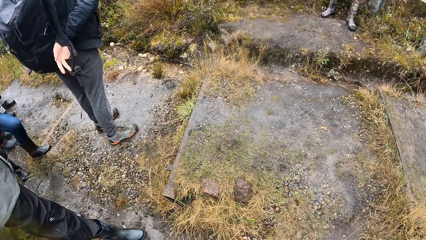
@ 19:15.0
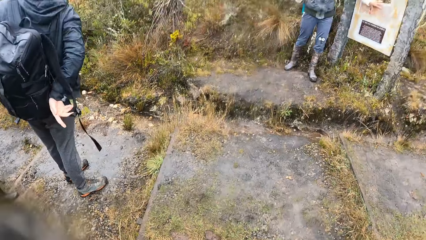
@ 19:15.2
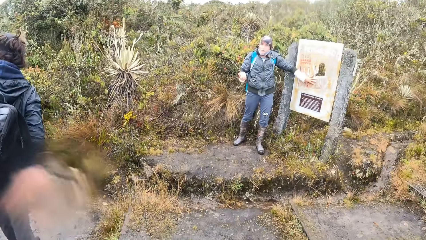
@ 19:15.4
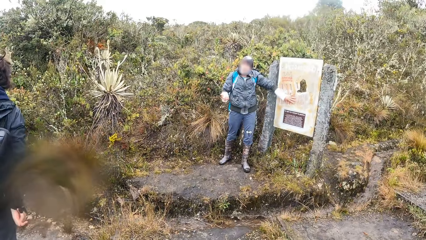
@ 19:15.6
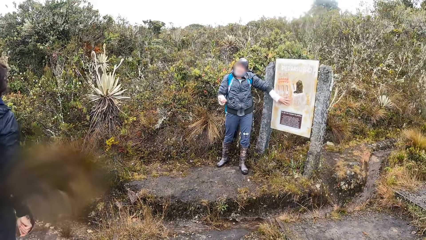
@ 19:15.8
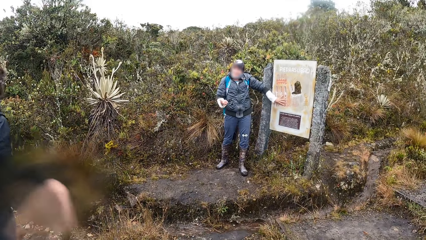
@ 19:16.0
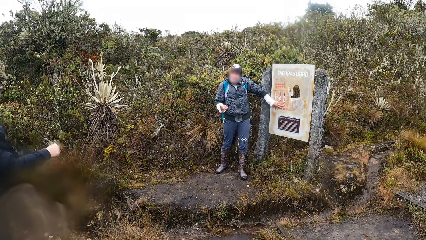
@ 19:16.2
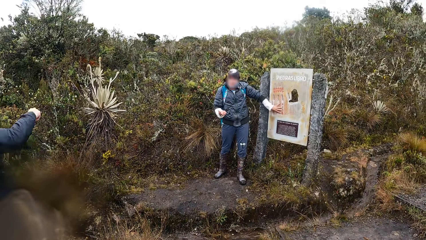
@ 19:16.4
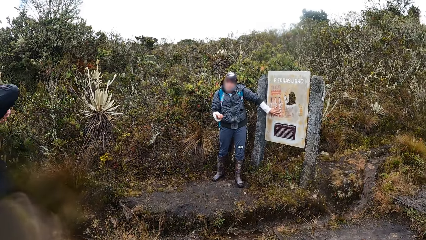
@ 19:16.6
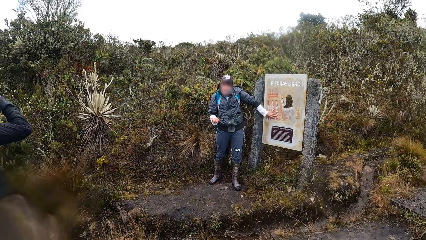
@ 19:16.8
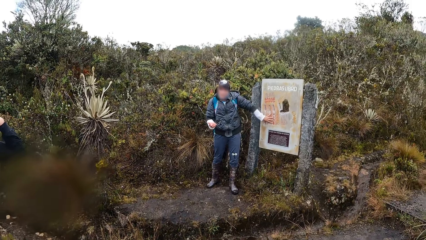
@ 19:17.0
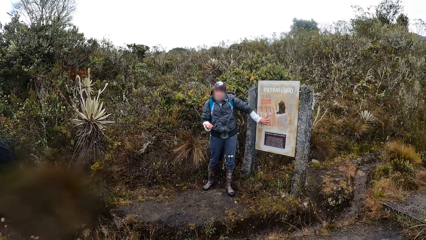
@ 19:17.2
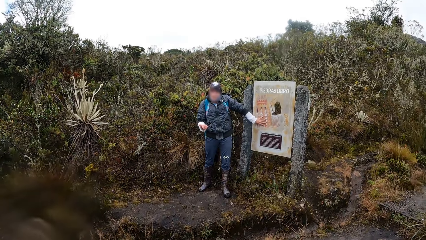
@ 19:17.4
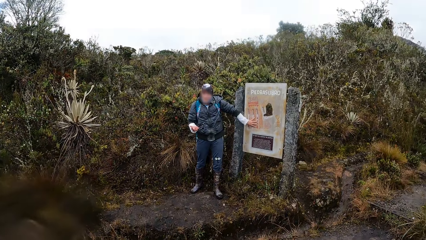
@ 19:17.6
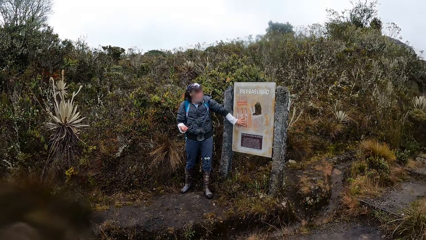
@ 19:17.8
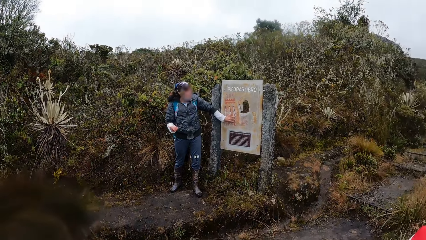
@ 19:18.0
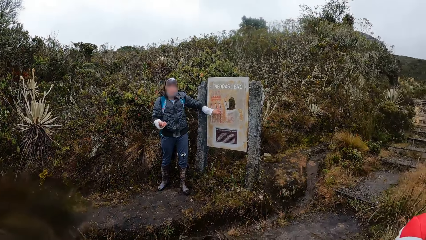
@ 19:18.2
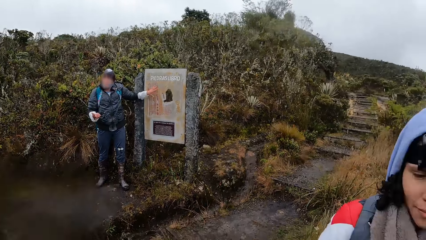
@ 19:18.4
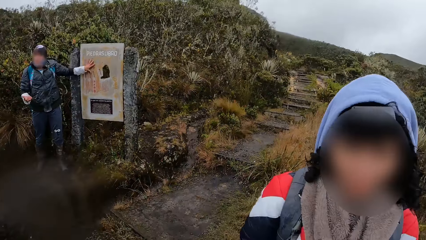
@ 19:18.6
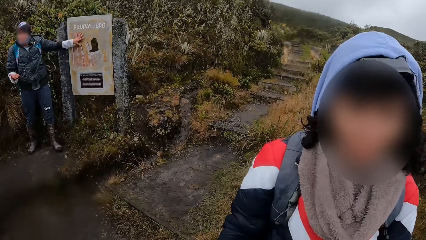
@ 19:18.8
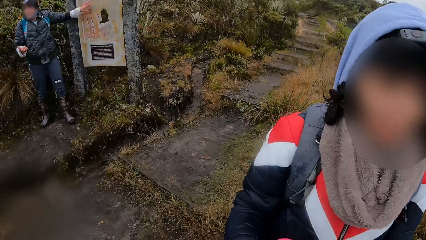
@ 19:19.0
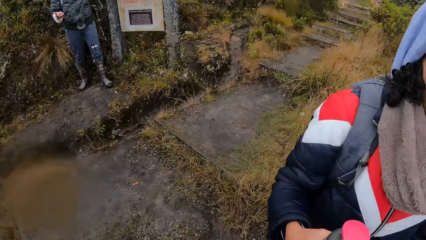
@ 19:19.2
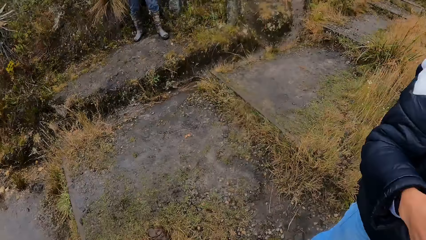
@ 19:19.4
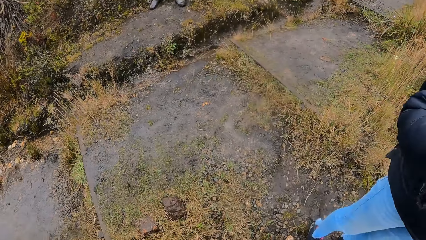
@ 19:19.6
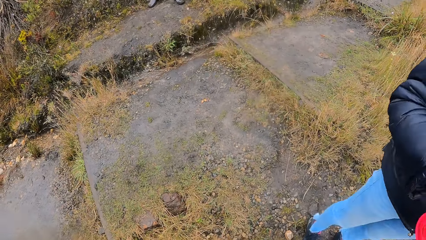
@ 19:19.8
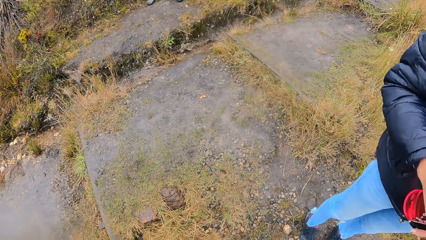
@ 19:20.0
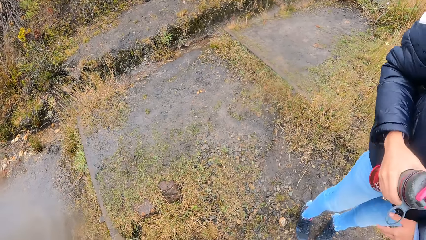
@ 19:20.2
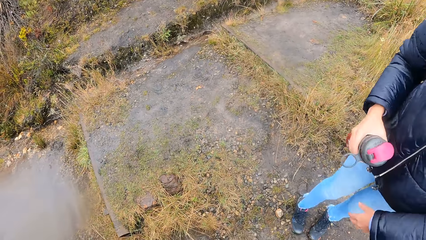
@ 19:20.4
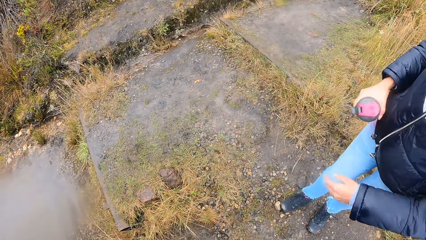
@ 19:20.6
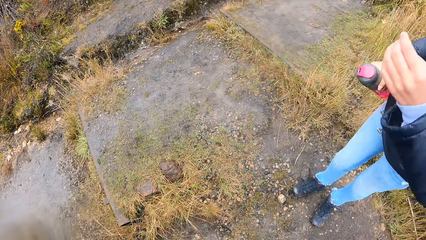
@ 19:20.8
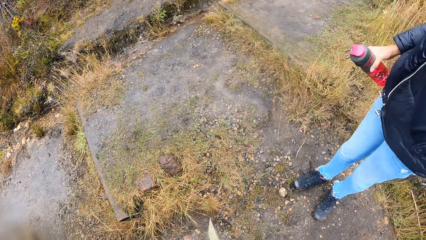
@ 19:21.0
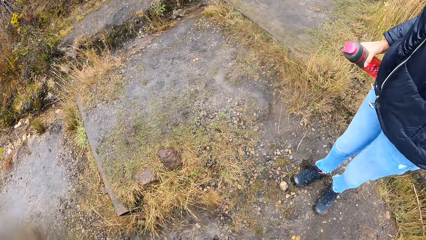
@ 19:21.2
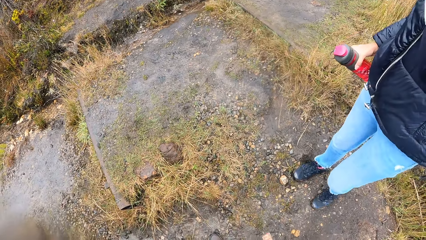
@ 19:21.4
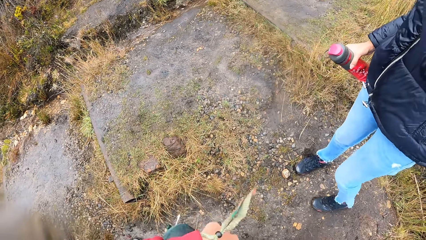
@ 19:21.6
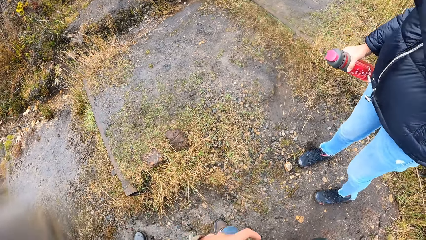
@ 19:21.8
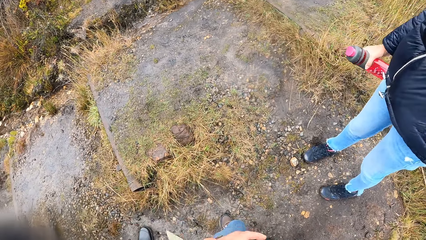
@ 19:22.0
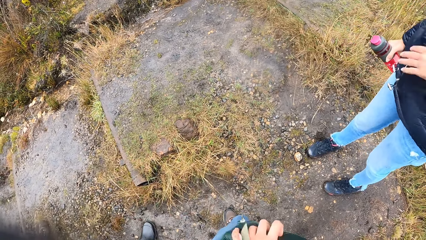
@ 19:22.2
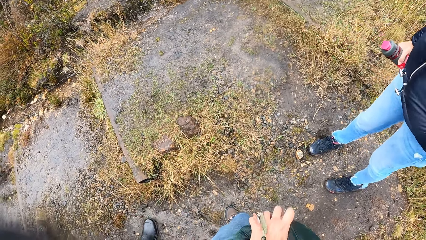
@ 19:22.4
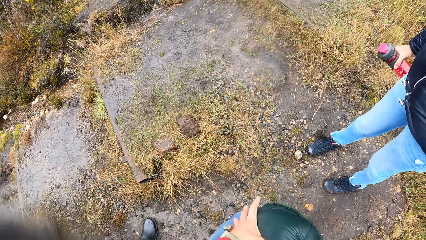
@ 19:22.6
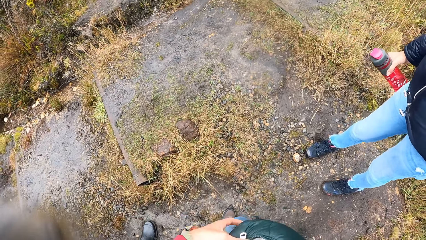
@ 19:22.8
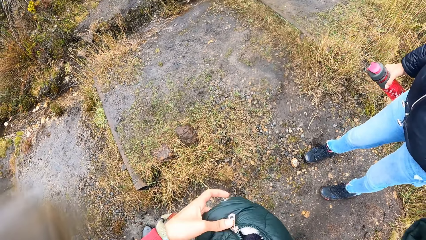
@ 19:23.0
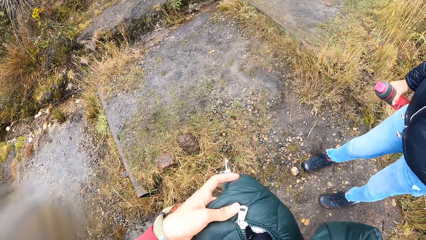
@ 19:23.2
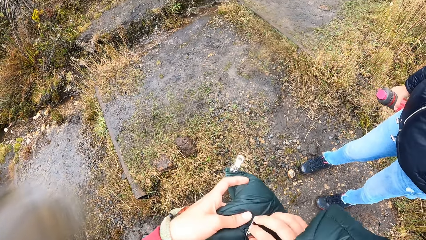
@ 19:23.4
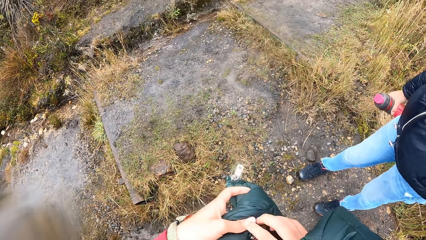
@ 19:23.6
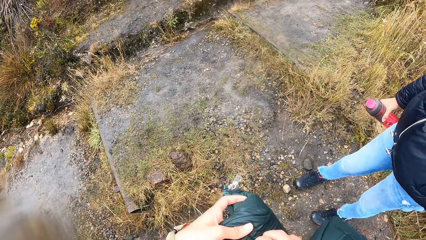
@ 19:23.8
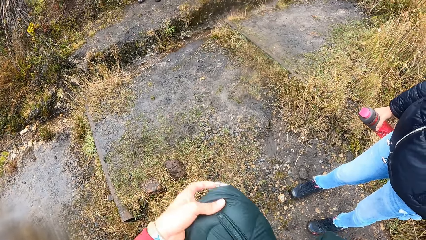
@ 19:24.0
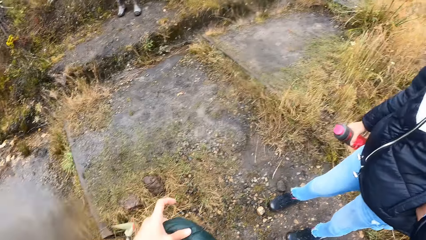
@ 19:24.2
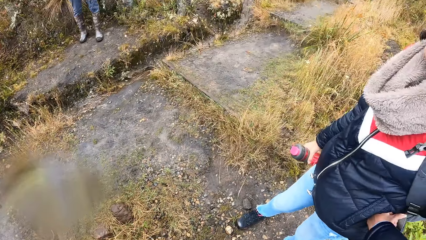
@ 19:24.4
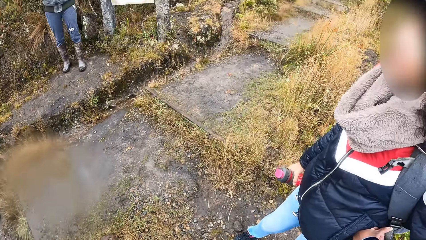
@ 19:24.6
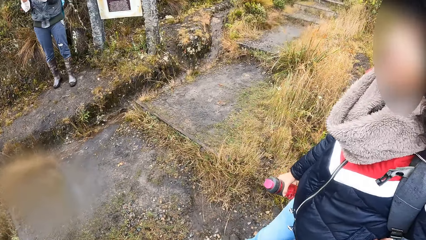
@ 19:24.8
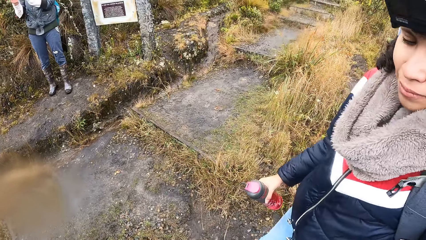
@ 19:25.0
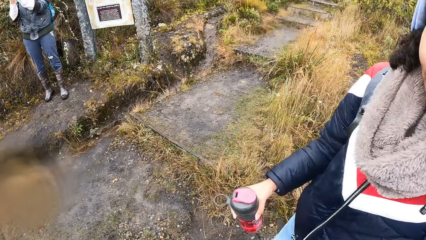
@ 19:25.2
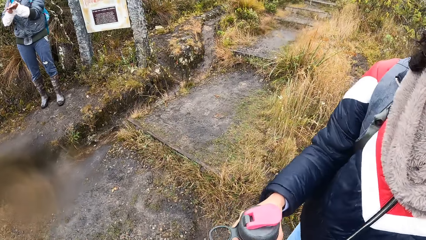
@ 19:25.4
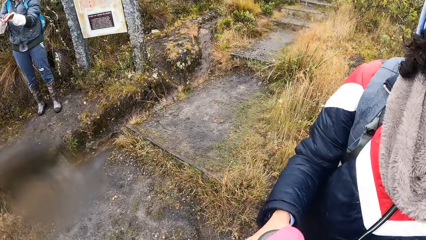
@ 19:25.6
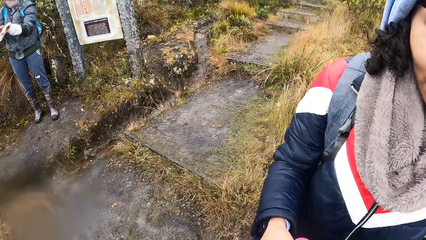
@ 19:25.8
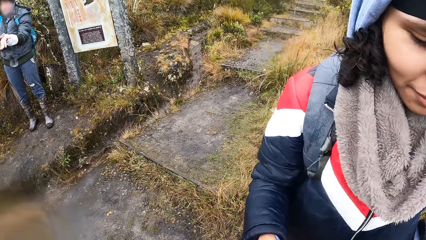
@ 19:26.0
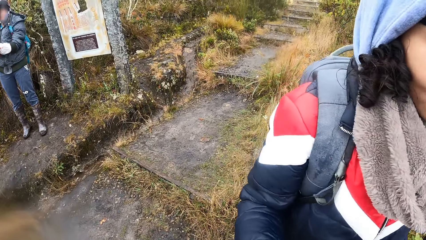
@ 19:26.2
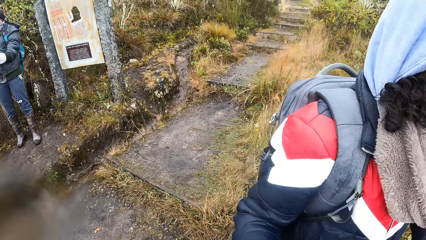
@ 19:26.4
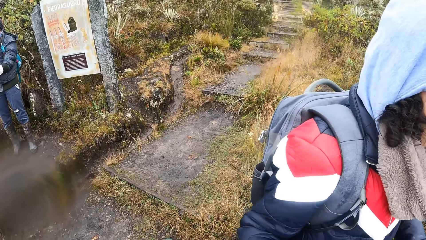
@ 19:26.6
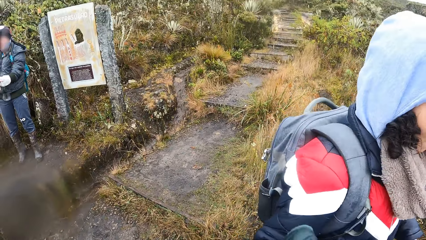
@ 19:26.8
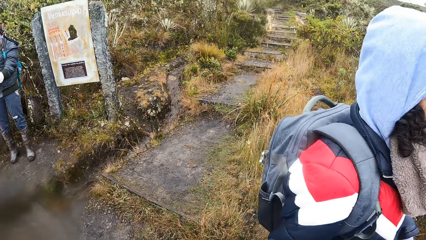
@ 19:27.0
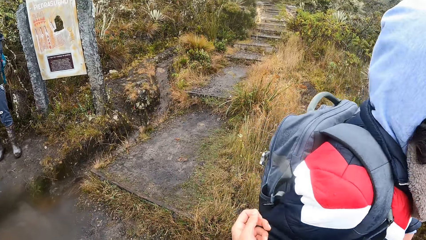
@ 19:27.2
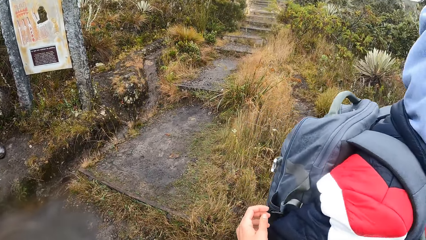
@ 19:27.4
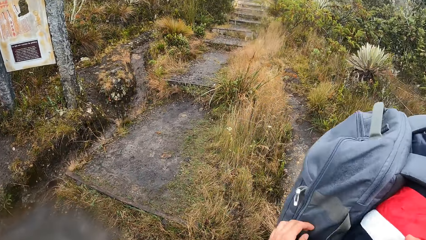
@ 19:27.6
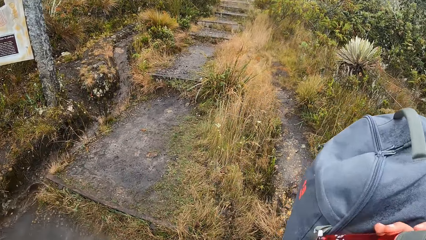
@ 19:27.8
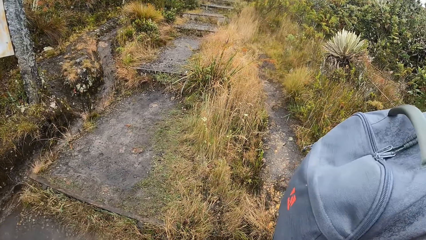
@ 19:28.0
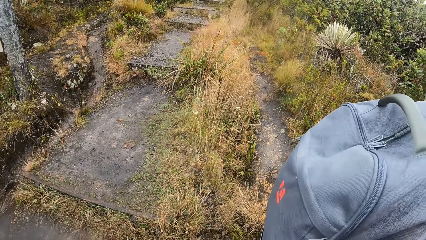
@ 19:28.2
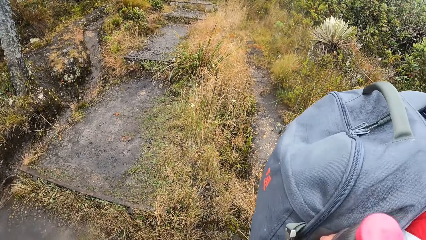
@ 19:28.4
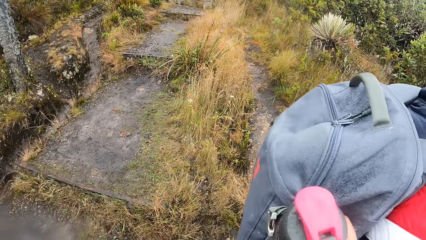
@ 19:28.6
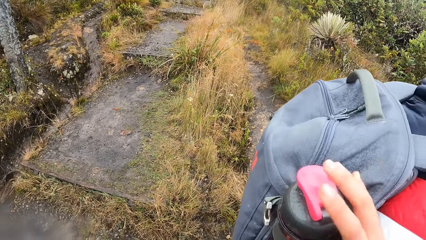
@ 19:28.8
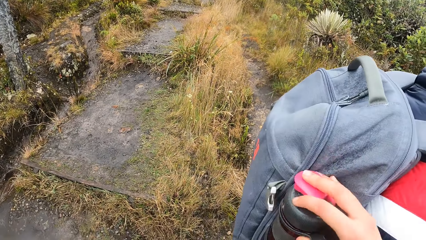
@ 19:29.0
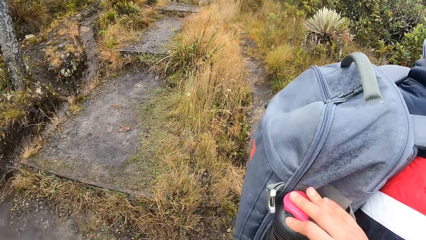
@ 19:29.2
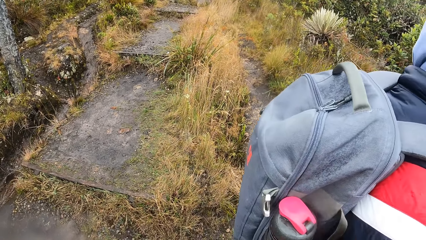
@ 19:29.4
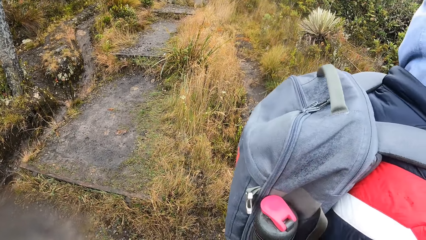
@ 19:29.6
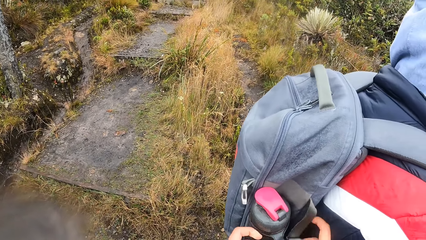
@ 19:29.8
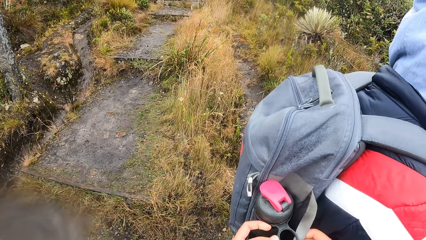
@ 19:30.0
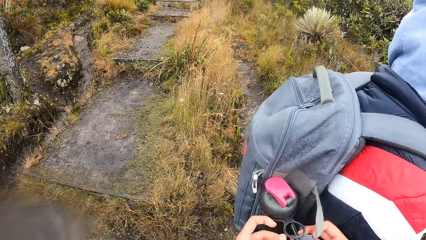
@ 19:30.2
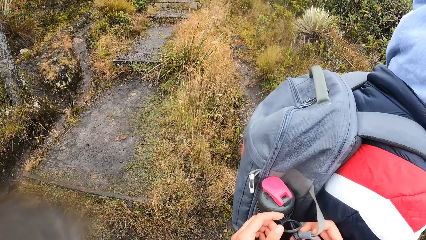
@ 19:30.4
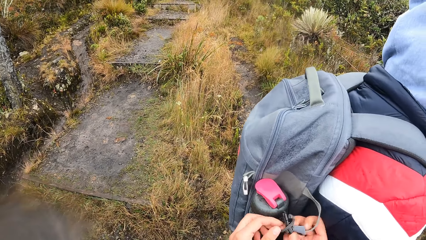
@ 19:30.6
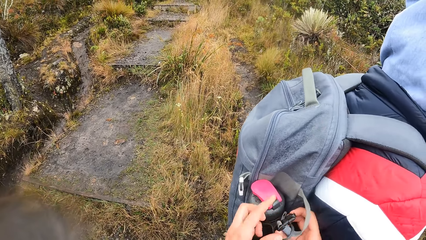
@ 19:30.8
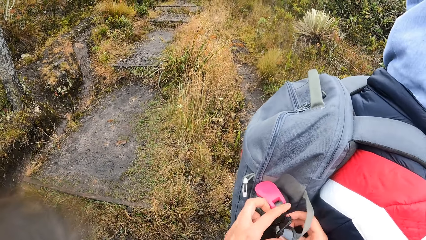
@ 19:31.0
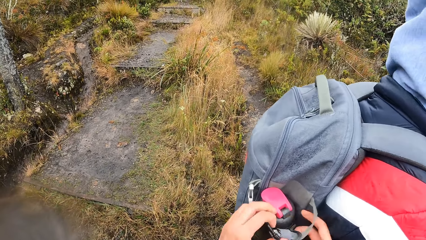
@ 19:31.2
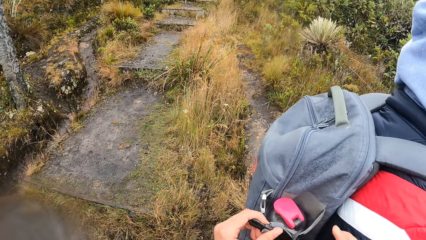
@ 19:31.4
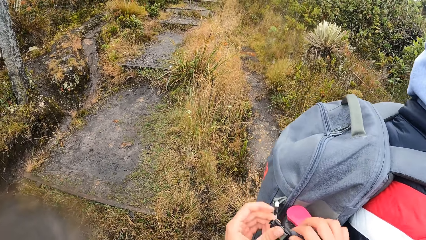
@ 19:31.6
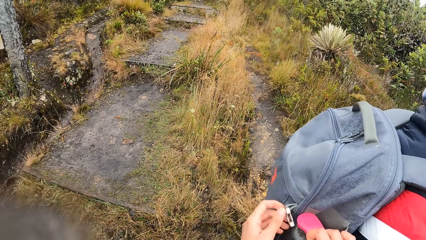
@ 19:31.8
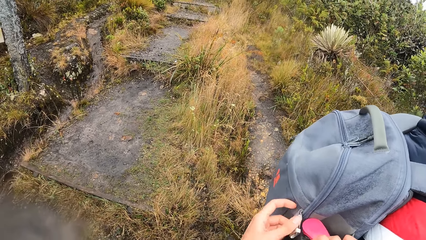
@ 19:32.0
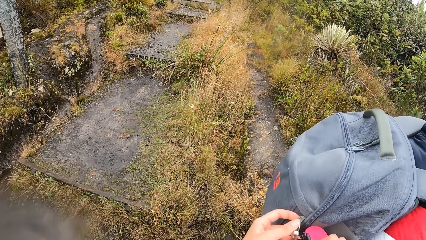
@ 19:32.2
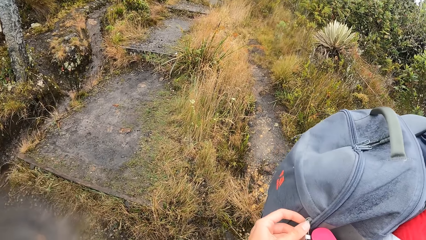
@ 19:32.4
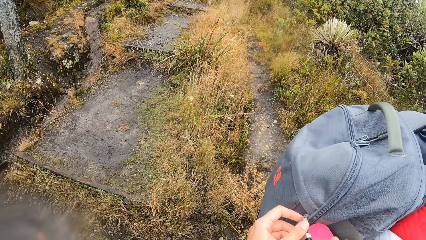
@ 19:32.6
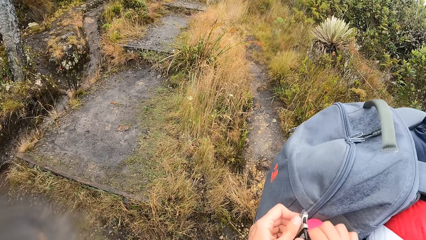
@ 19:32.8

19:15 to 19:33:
The camera wearer puts the bag on the back. A man points at something. Another man speaks to the group of people and the camera wearer. The camera wearer looks around. A third man holds a bottle with the right hand and moves a hand. The camera wearer holds clothes. The third man moves something on the right hand and turns around. The camera wearer puts the water bottle inside the bag on the back of the woman with both hands.
